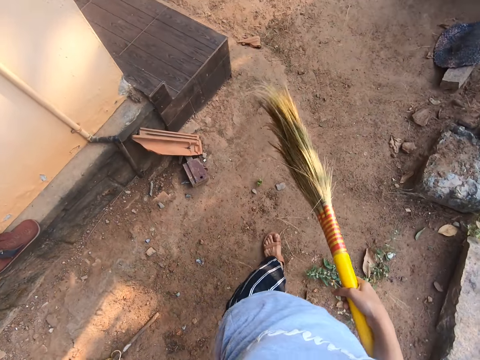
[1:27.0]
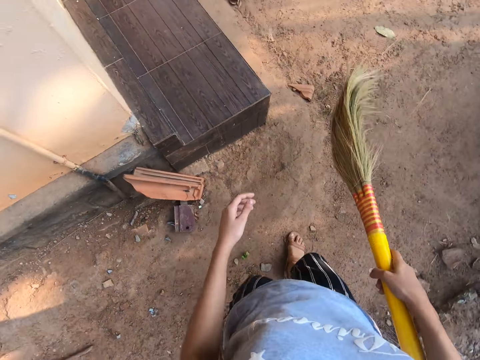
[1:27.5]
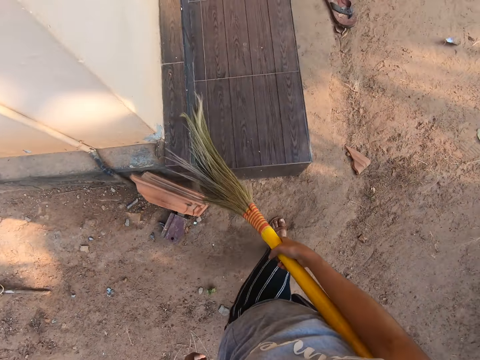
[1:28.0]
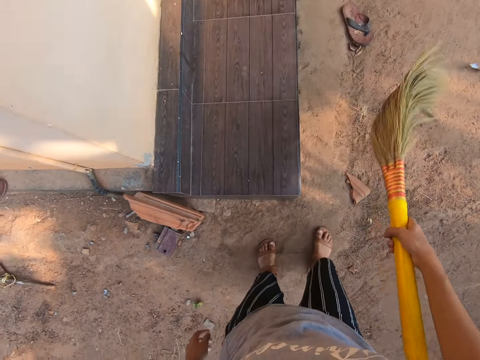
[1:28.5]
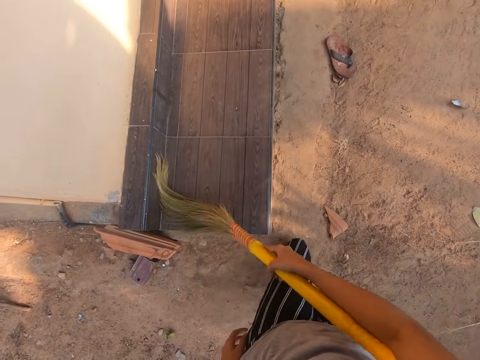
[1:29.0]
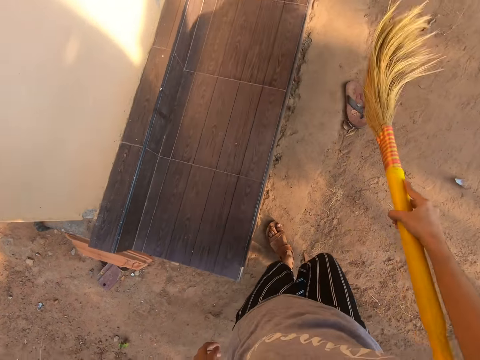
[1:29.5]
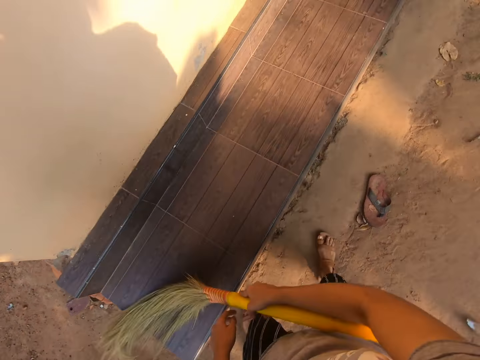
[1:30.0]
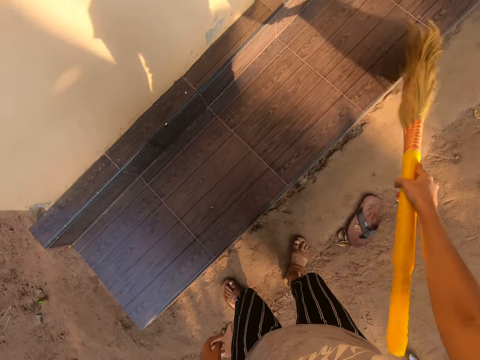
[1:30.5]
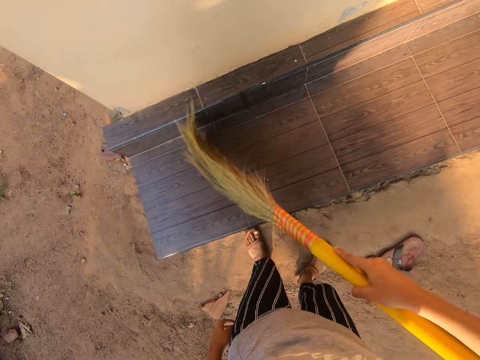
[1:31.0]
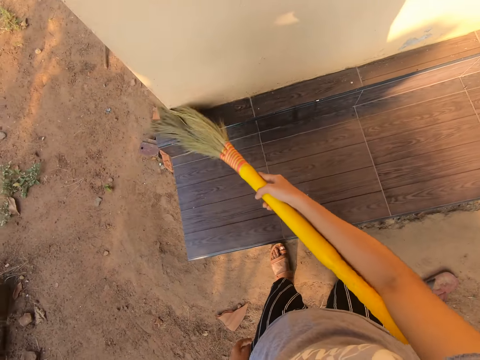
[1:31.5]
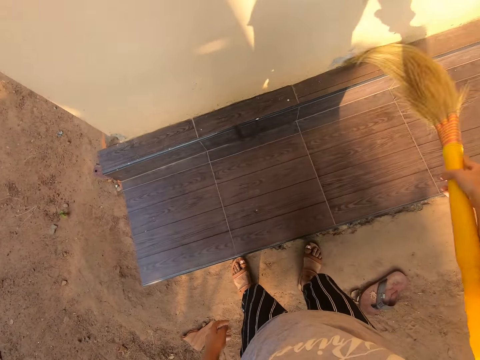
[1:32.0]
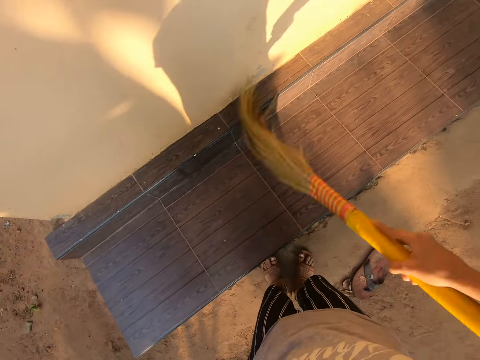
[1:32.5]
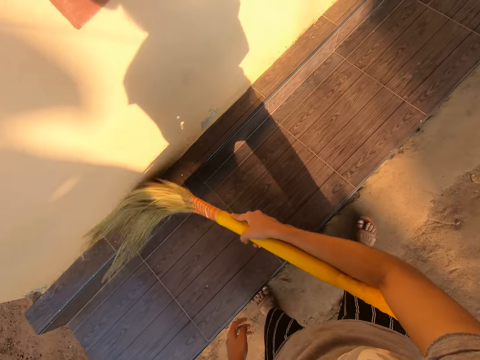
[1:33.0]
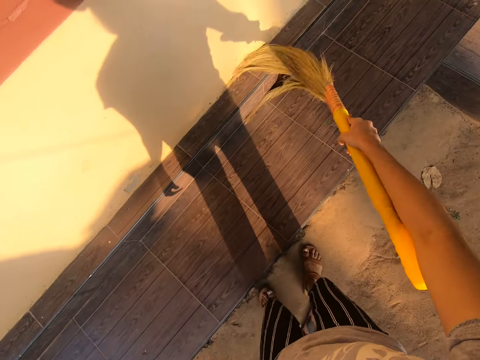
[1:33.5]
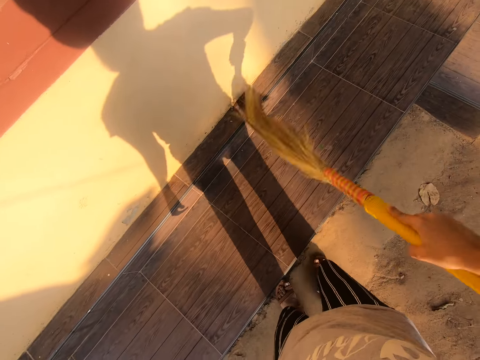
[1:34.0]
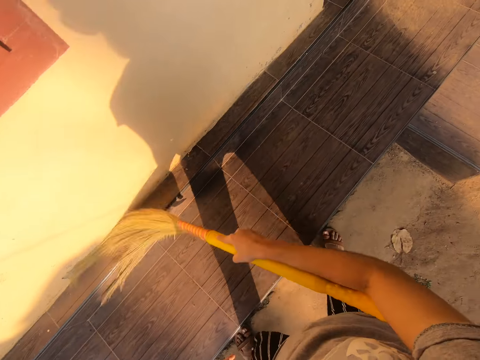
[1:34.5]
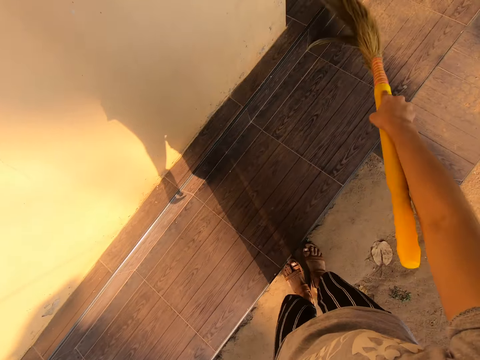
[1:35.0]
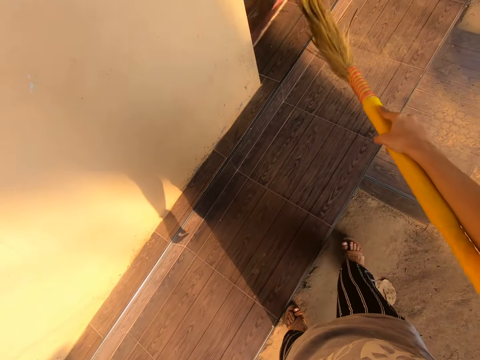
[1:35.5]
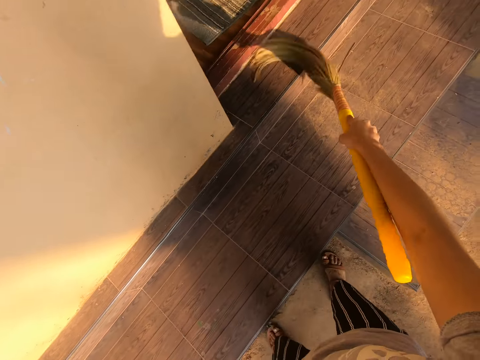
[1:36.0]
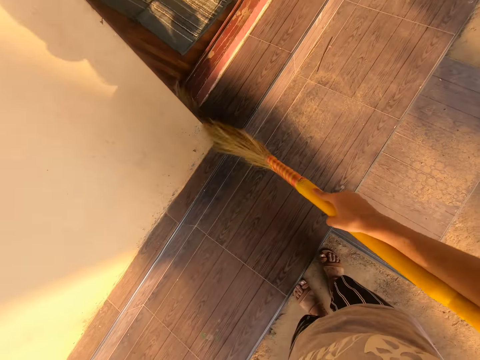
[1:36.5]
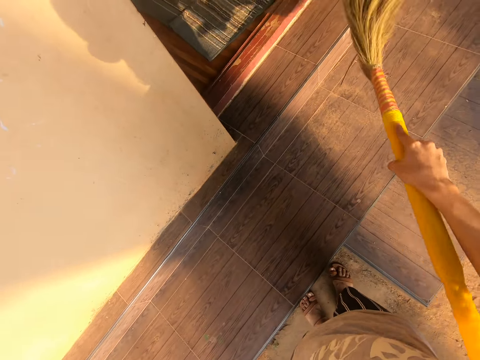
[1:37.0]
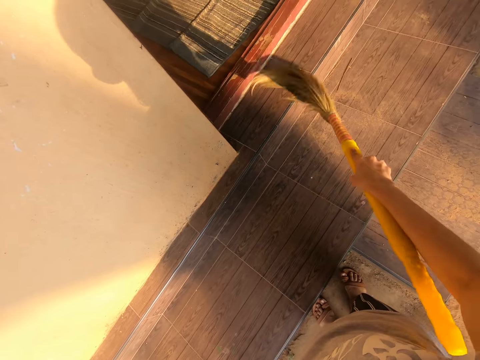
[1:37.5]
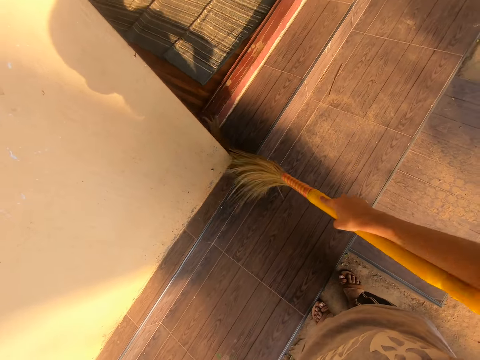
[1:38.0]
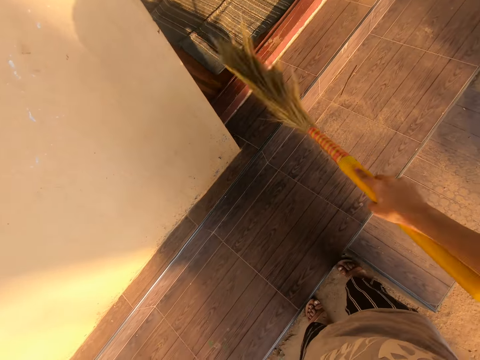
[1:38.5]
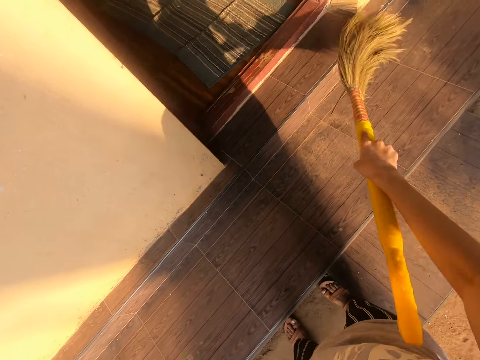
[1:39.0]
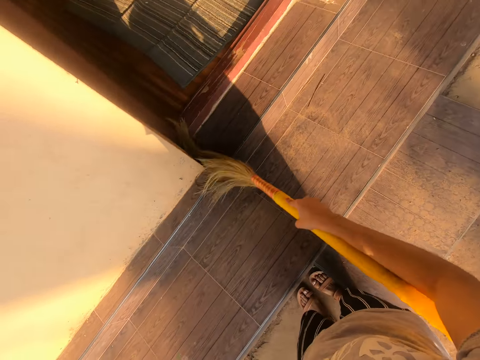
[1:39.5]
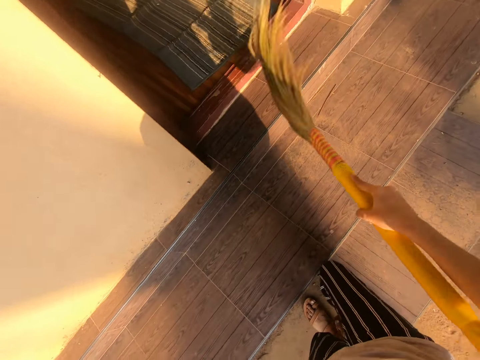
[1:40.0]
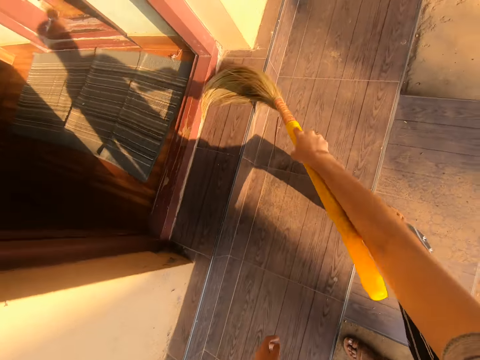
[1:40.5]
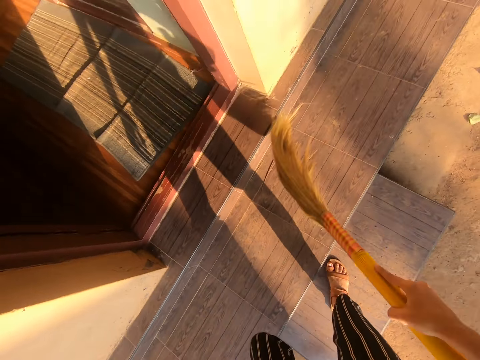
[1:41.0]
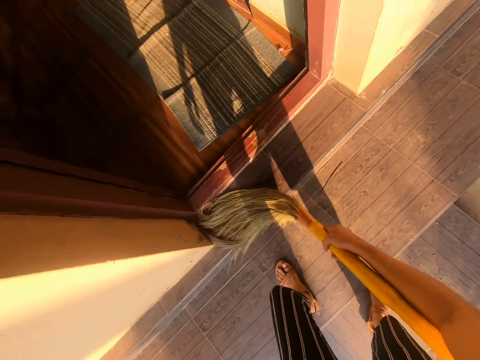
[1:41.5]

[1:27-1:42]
The camera wearer sweeps the veranda.

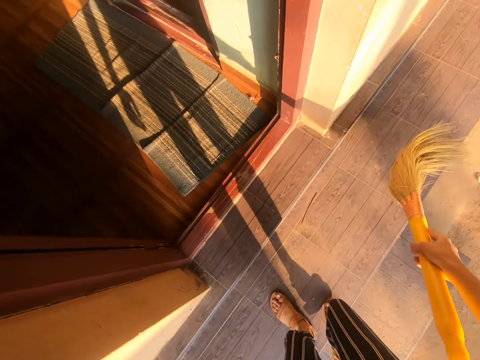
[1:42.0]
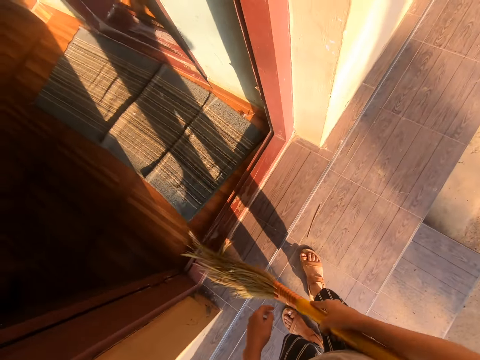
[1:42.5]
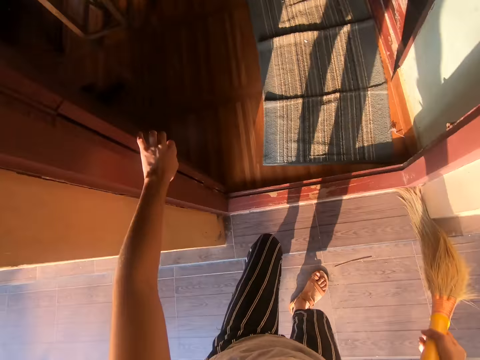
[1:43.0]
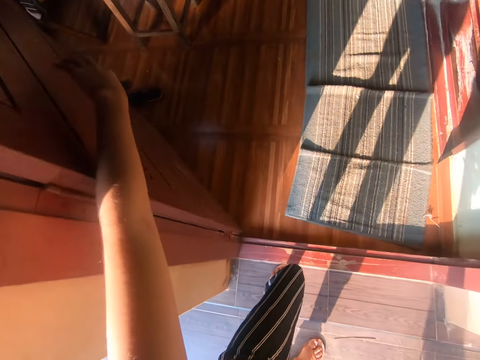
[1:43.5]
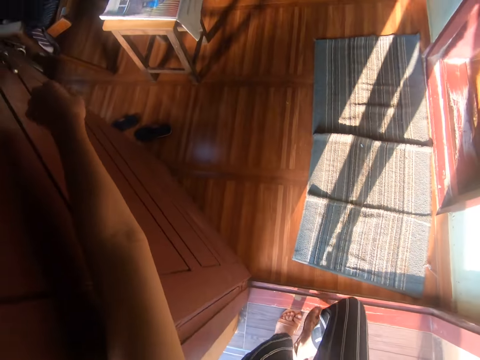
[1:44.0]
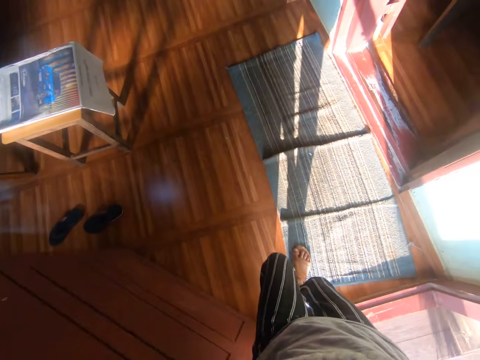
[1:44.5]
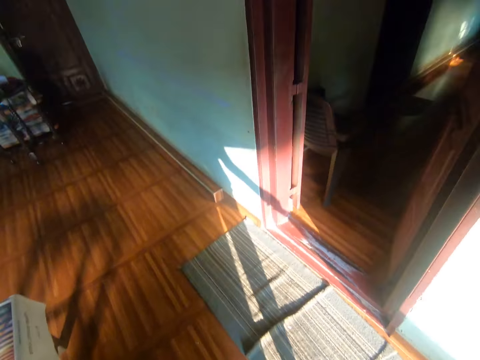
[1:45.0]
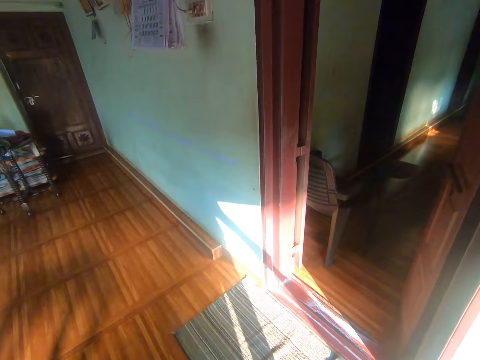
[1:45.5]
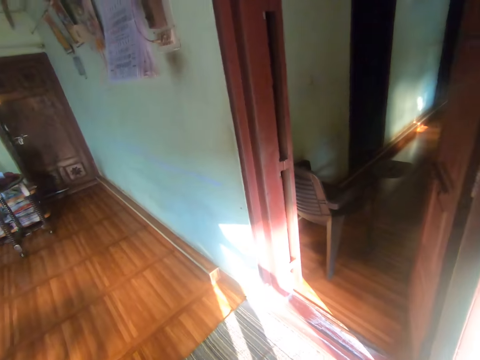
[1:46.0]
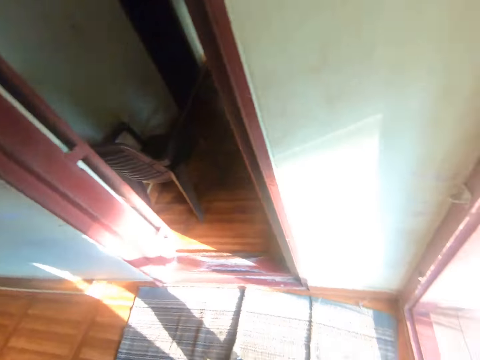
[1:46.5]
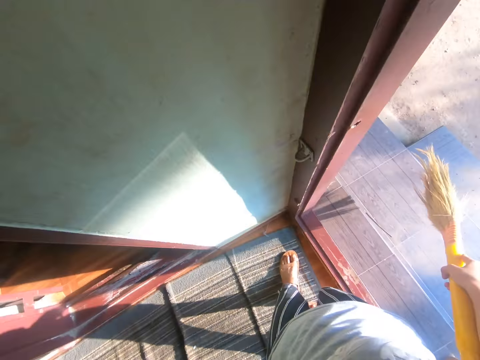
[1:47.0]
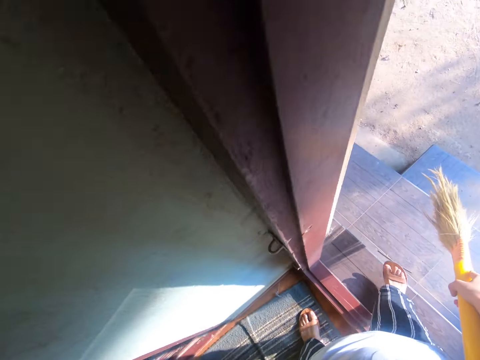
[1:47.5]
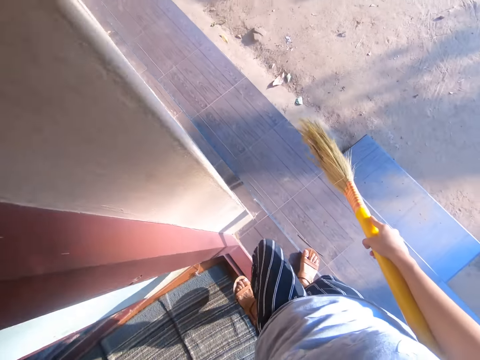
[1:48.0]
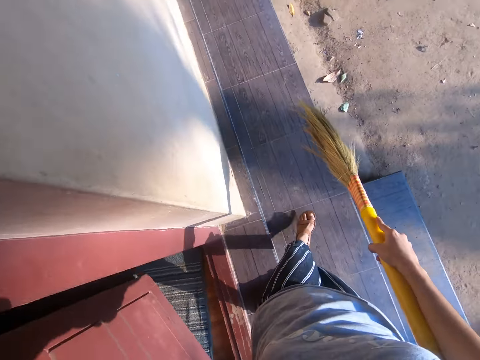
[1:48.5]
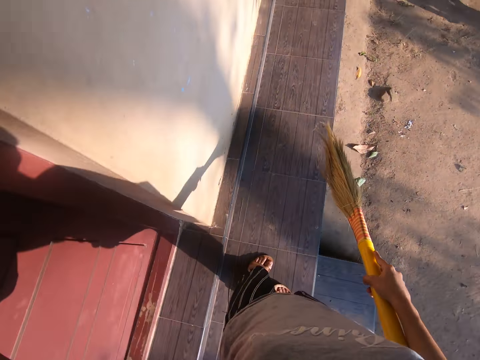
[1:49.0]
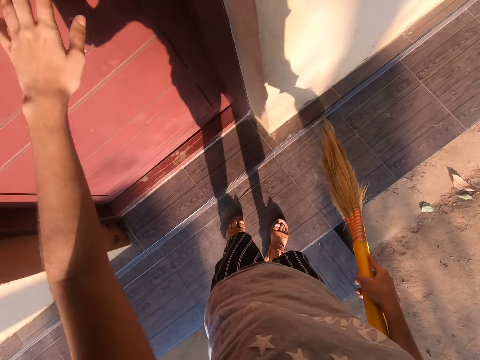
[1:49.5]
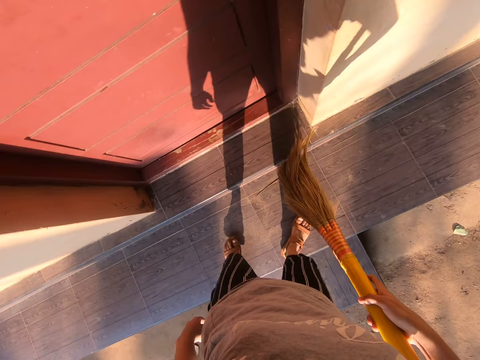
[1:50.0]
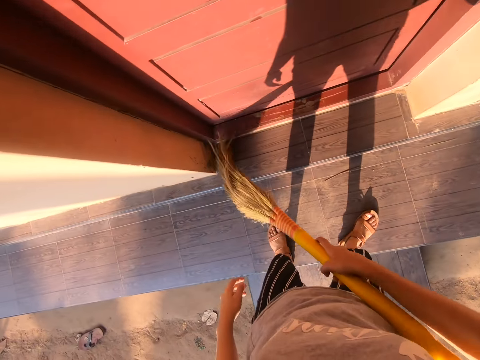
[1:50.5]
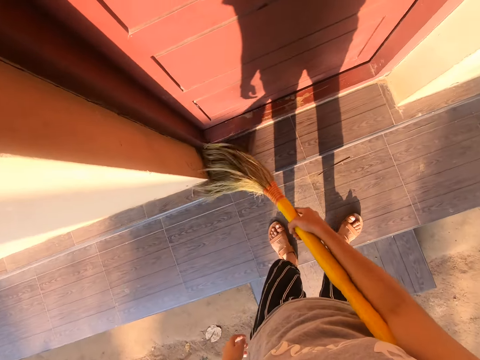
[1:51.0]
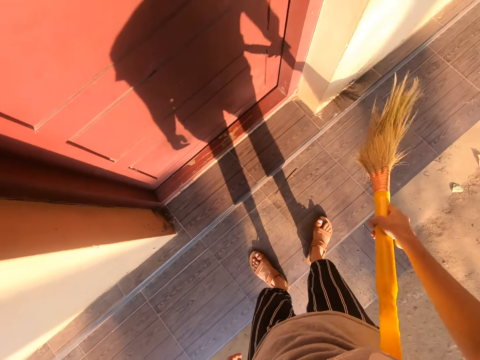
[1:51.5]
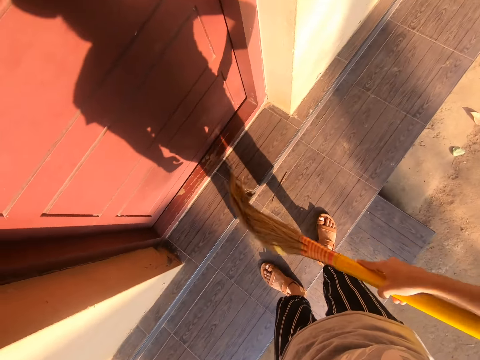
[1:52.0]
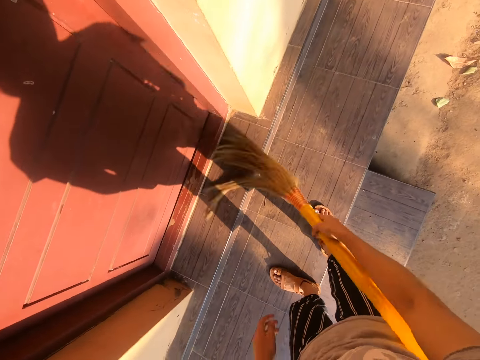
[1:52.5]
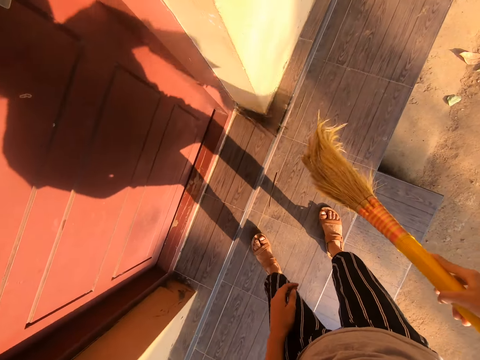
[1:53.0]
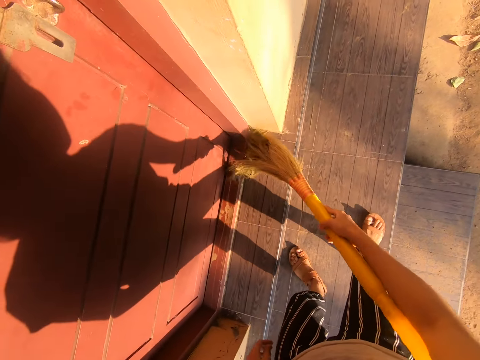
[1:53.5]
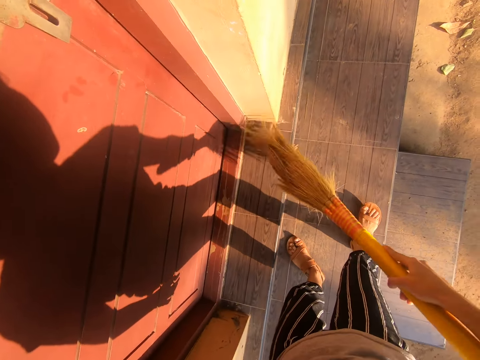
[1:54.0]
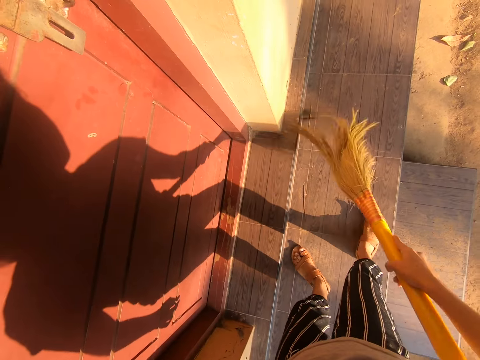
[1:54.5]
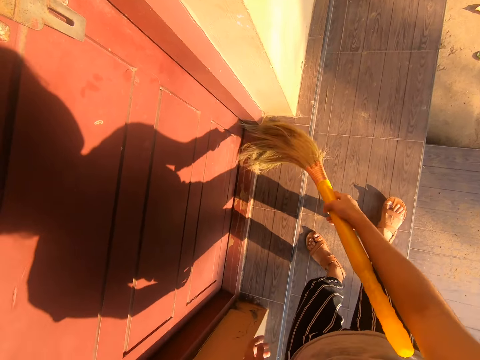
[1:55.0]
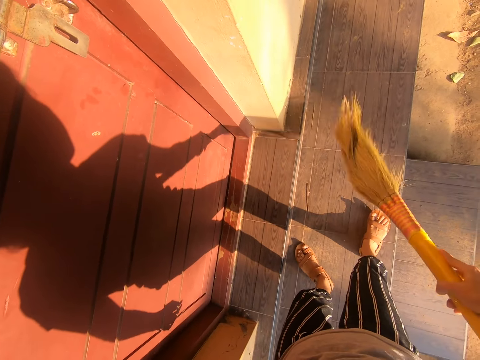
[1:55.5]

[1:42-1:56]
The camera wearer enters into the house. They look around. They walk out of the house. They close the door. They sweep the veranda.
